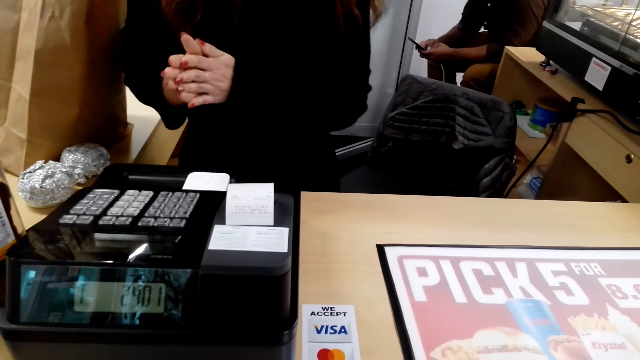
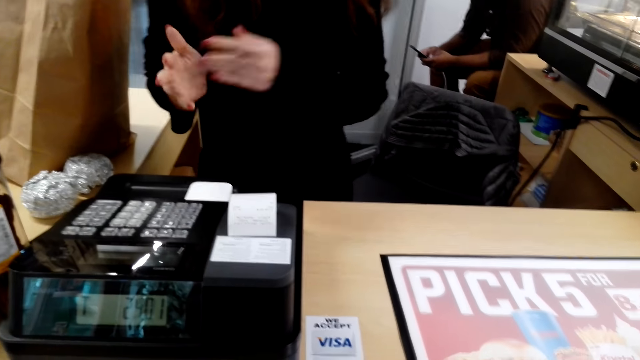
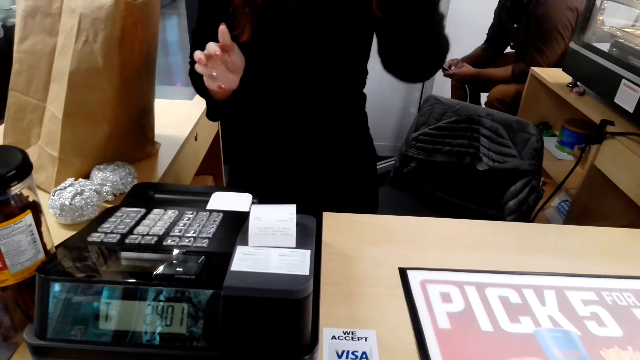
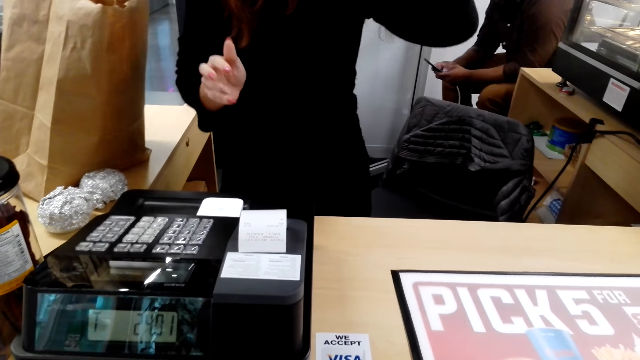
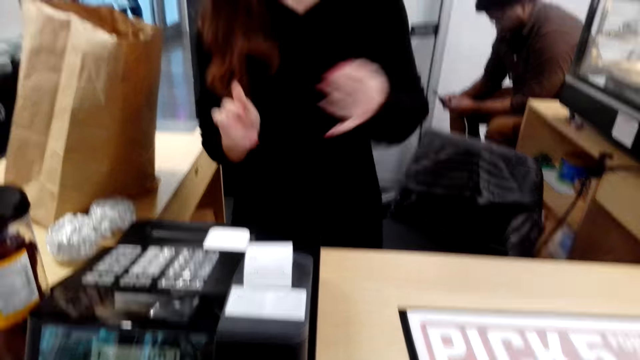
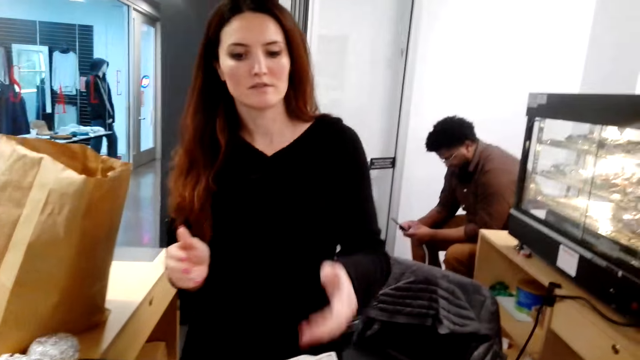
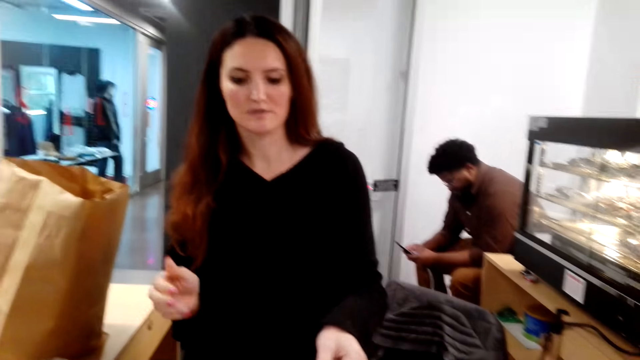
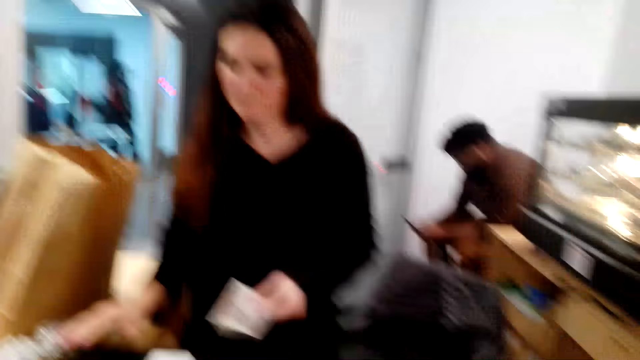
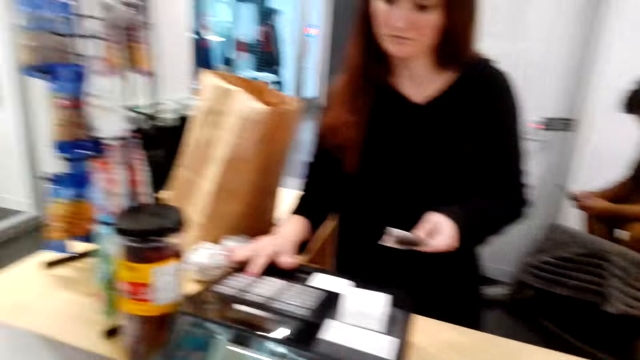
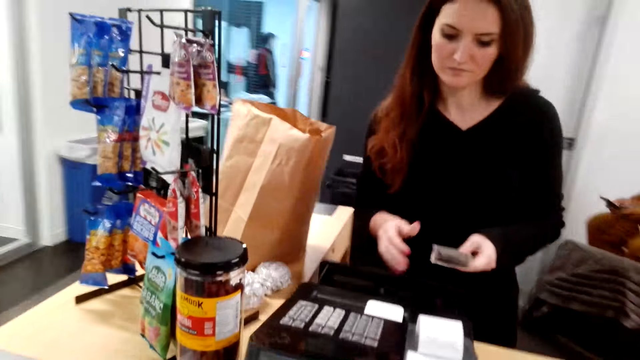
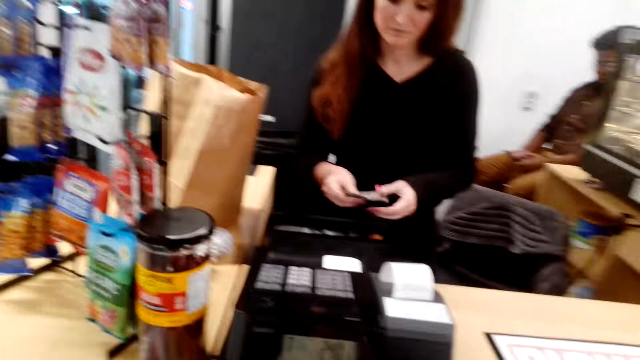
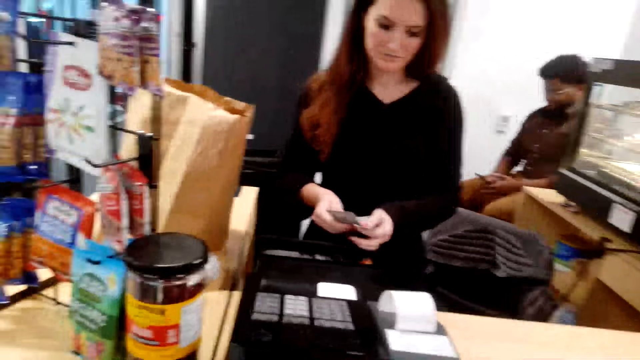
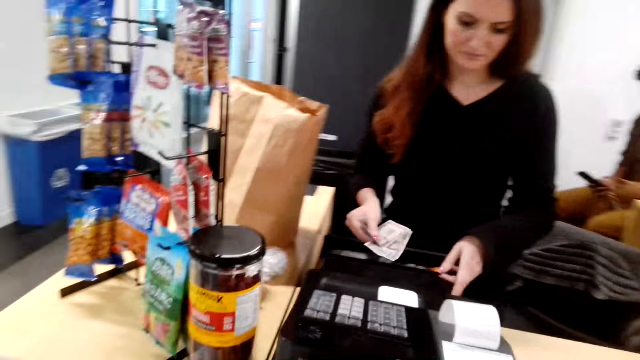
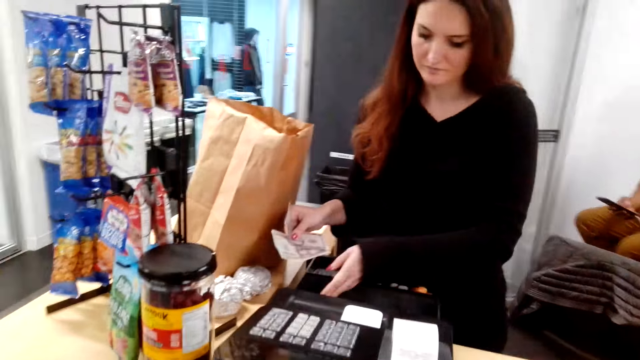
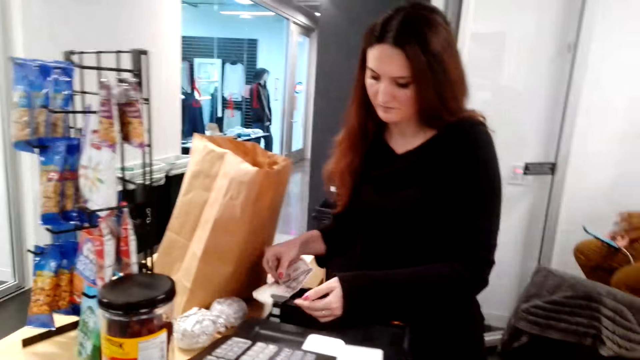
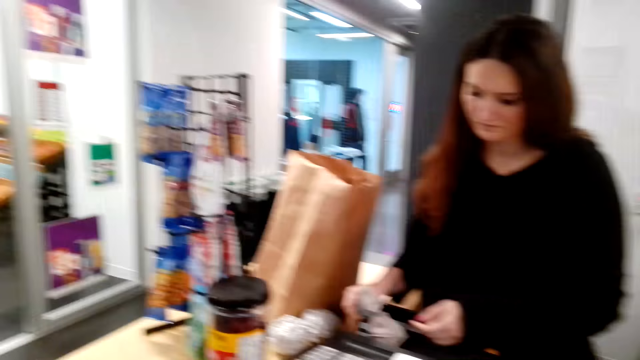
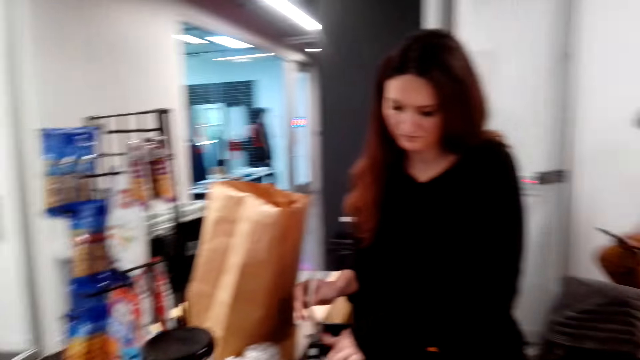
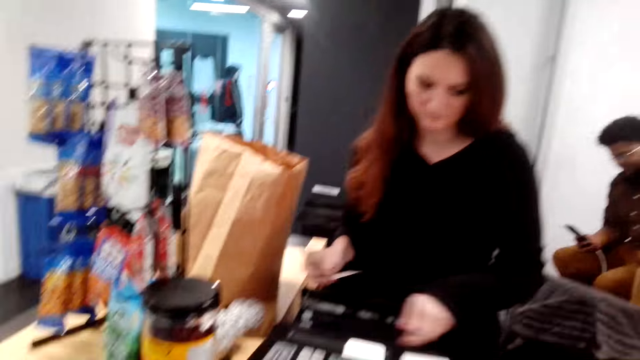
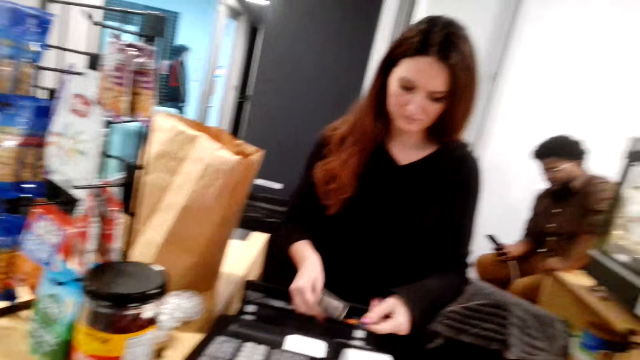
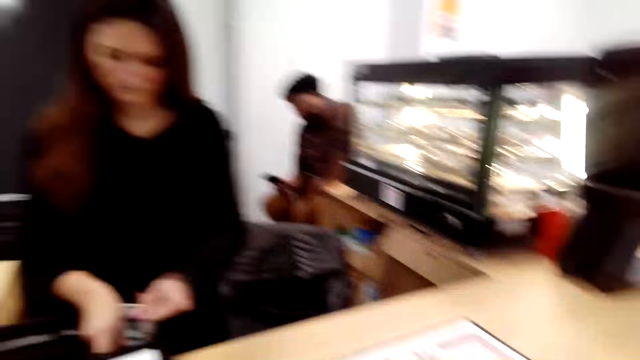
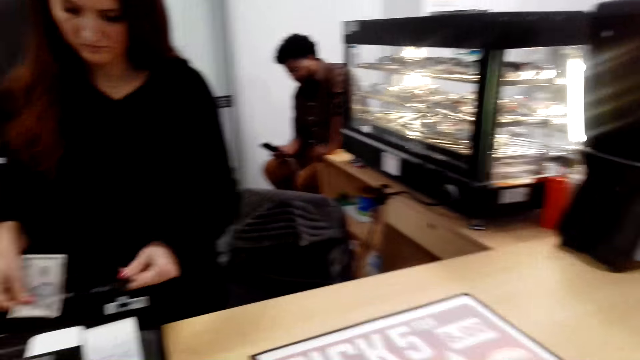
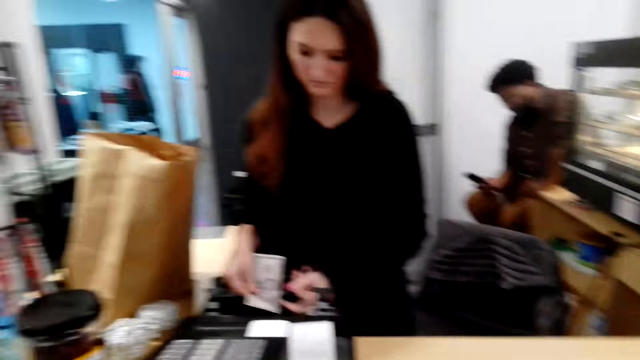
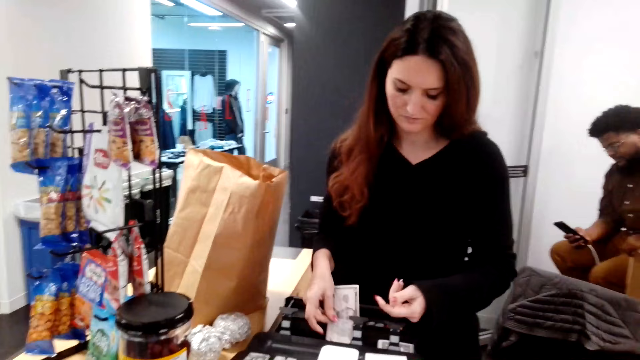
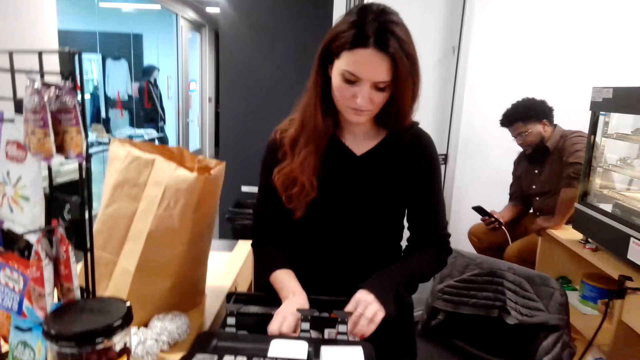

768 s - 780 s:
A person holds hands together. The camera wearer gives money to the person. Another person takes money from the camera wearer. The first person operates a computer and counts money. The first person puts the money in the drawer. The camera wearer looks around.

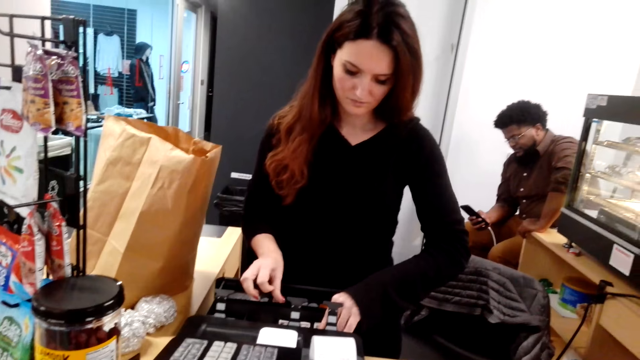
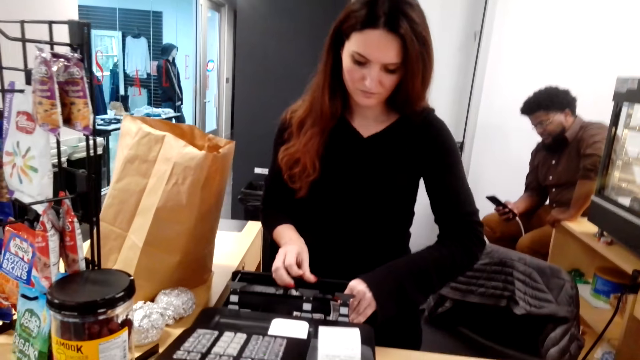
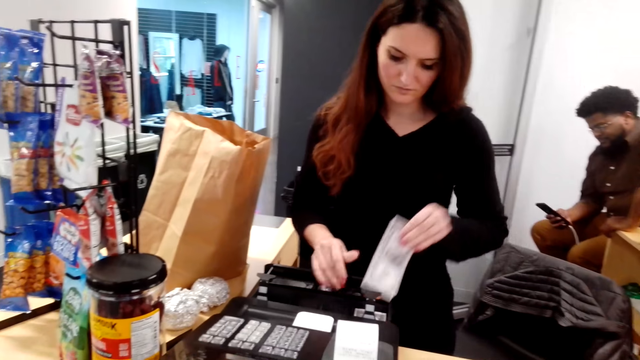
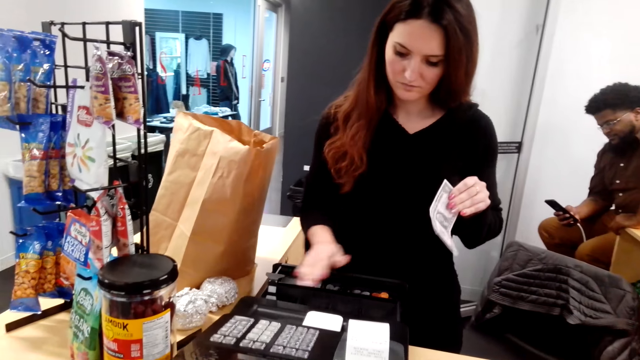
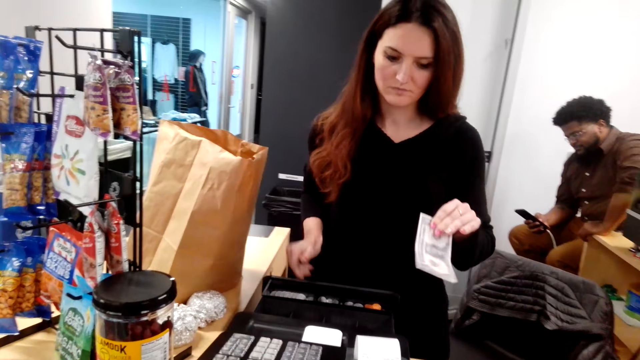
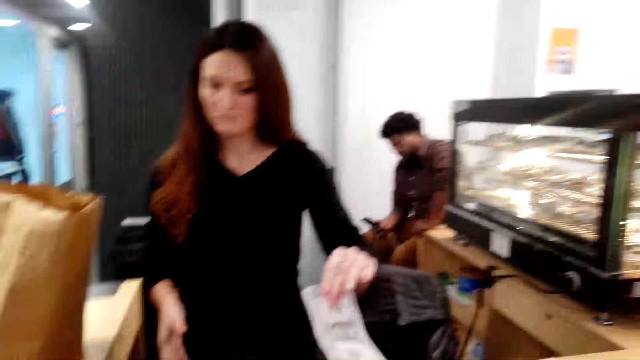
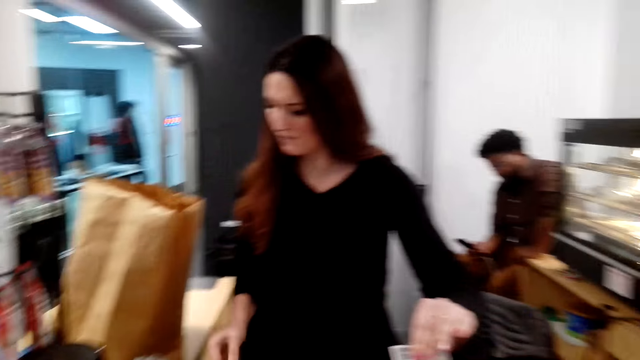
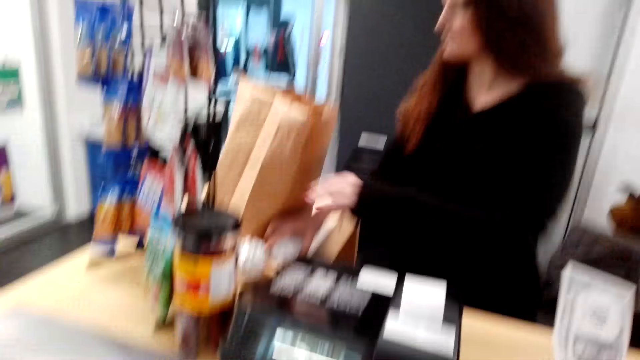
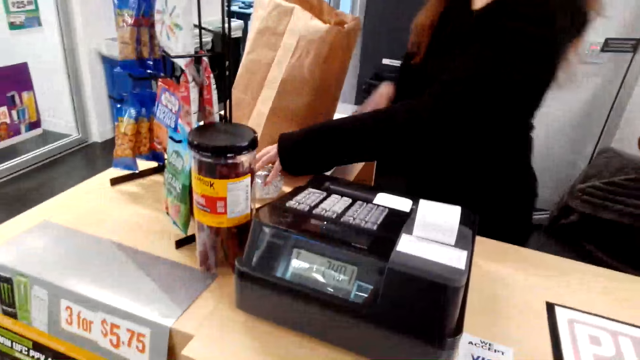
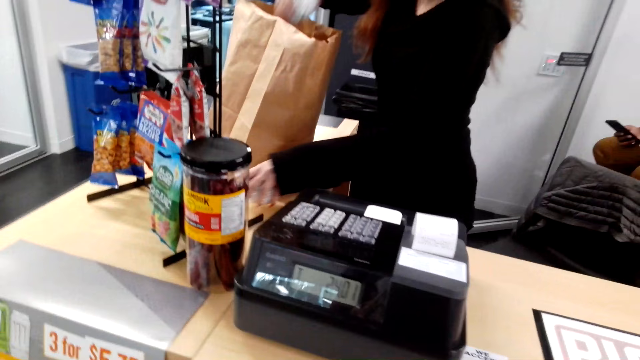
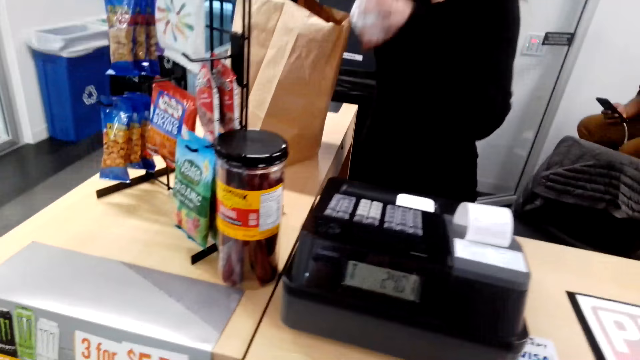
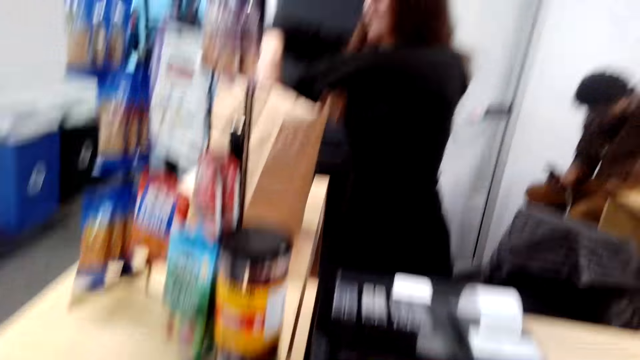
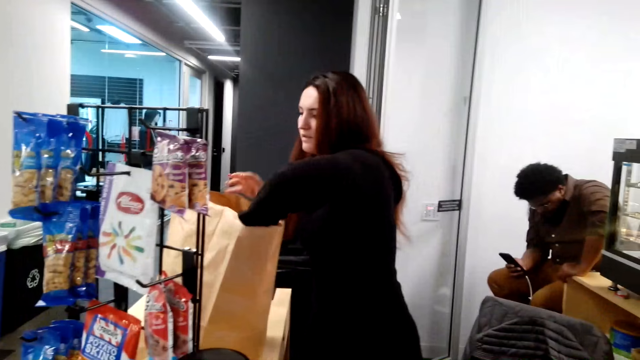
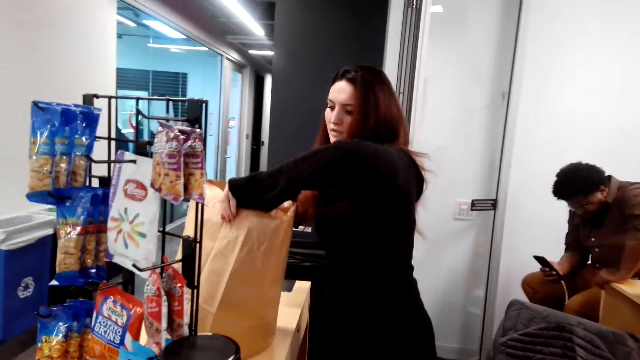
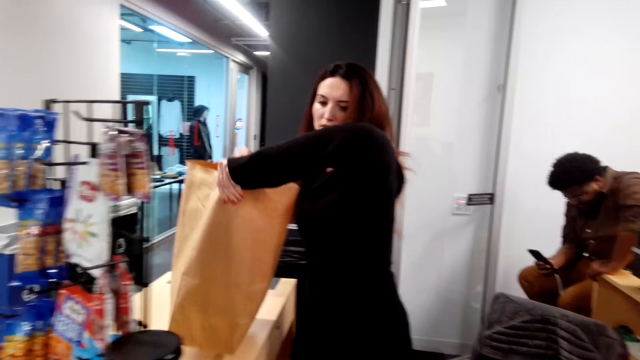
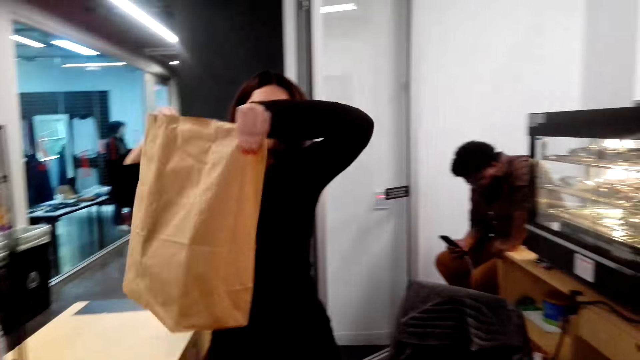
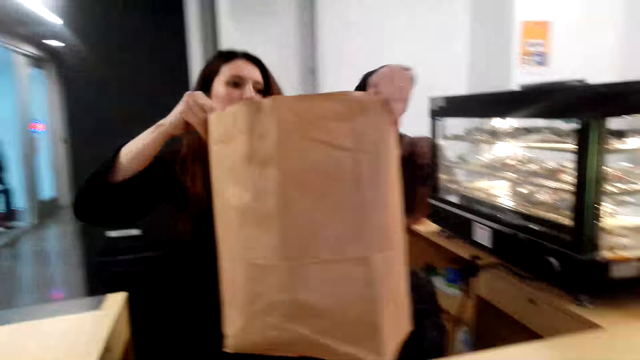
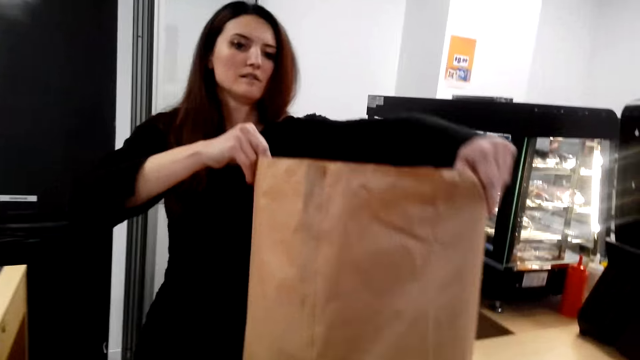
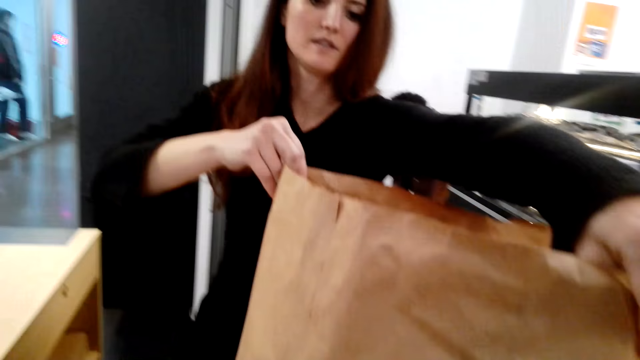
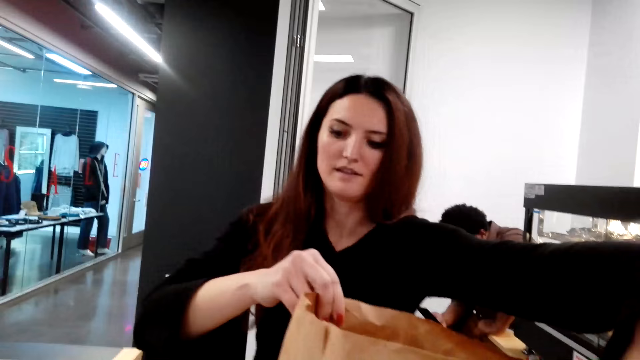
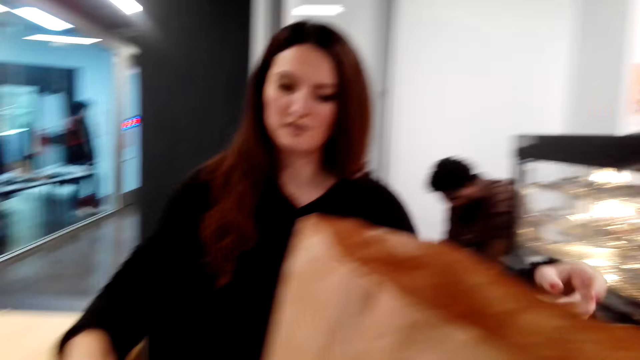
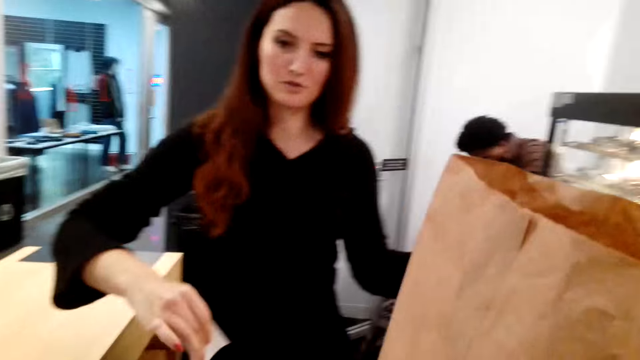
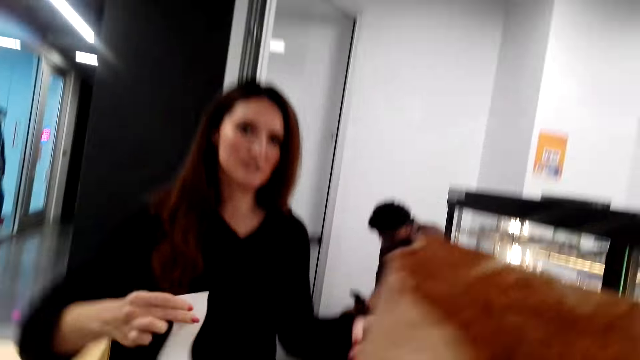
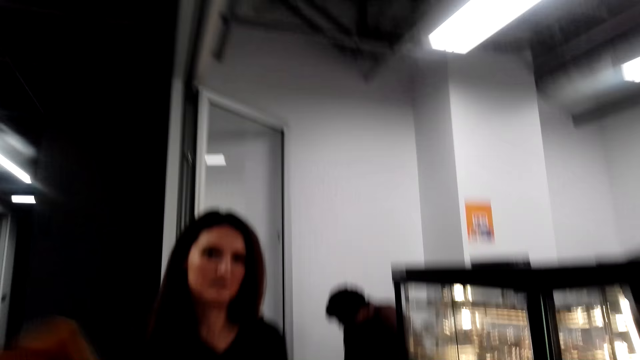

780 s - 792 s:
A person takes money from the drawer, closes the drawer, and pushes the pins. The person gives the camera wearer money. The camera wearer takes the money from the person. They look around. The person picks up something. The person places the product in the shopping bag or carrier bag, lifts the shopping bag from the counter, and places the shopping bag on the counter. The camera wearer picks up the shopping bag from the counter. They interact with another person. The first person takes the receipt.
